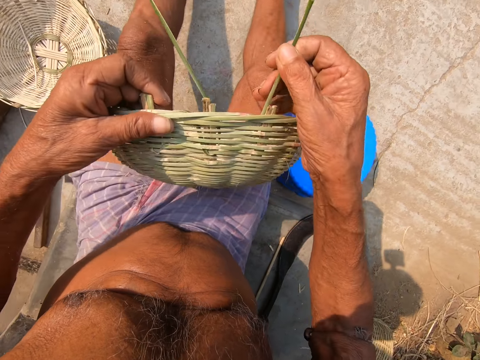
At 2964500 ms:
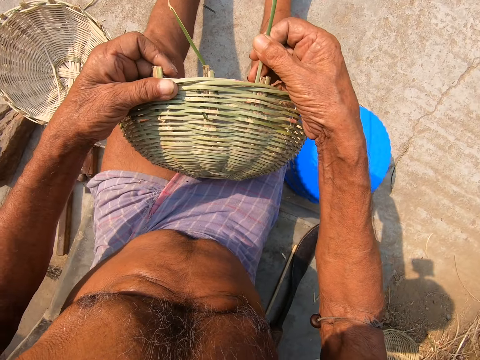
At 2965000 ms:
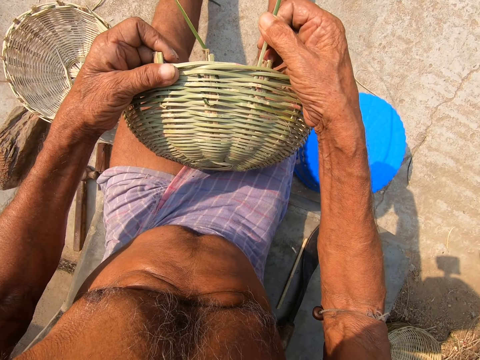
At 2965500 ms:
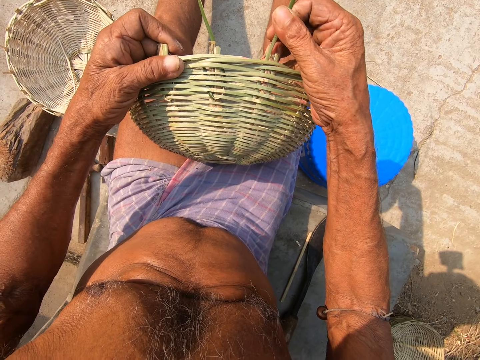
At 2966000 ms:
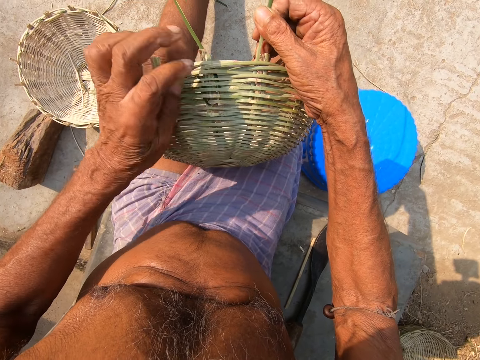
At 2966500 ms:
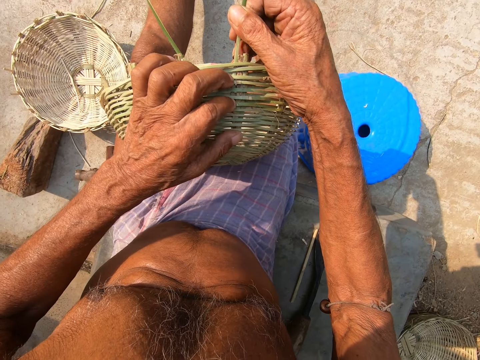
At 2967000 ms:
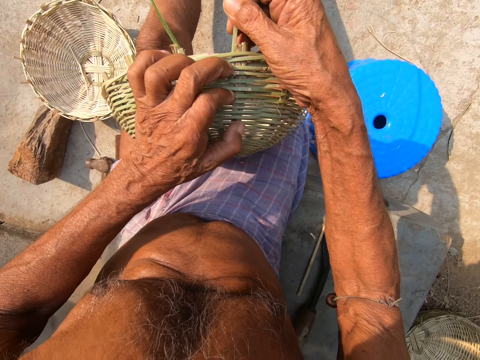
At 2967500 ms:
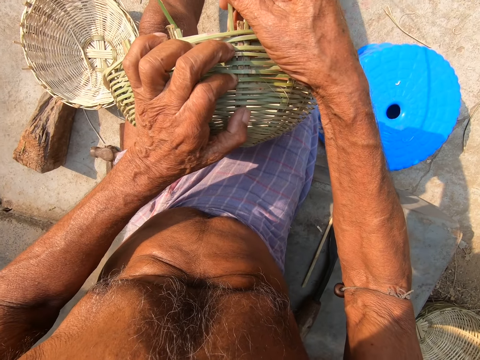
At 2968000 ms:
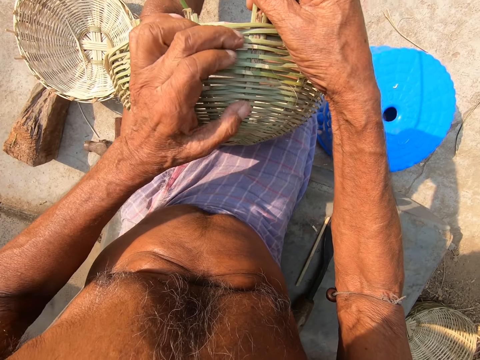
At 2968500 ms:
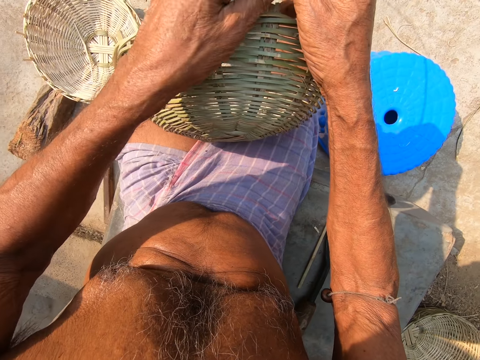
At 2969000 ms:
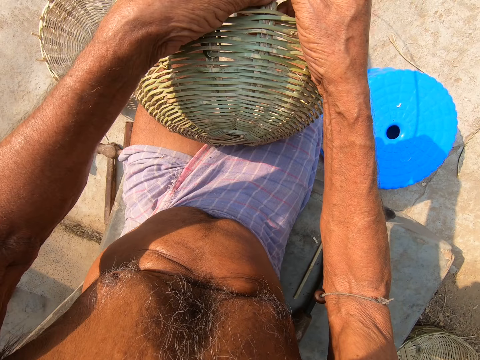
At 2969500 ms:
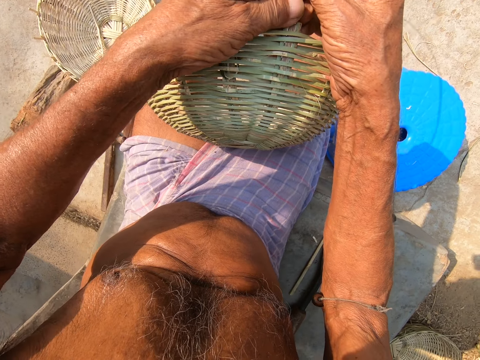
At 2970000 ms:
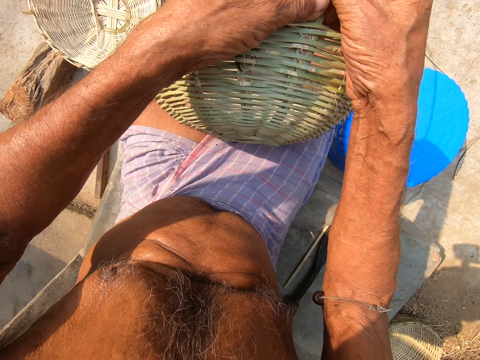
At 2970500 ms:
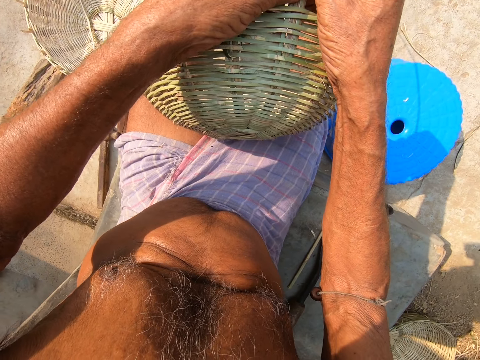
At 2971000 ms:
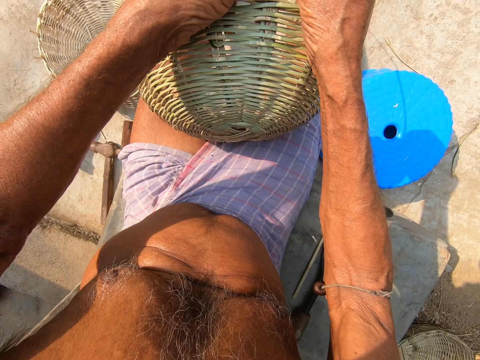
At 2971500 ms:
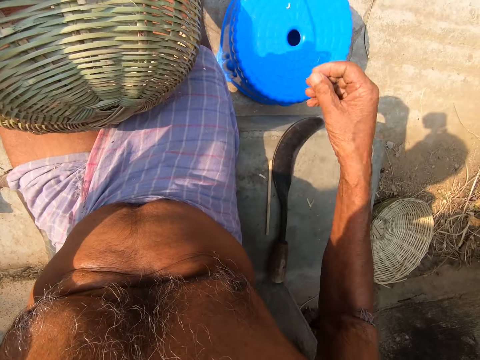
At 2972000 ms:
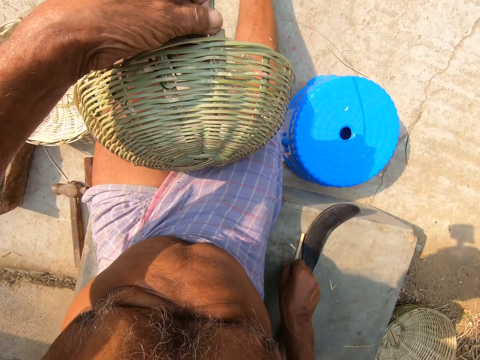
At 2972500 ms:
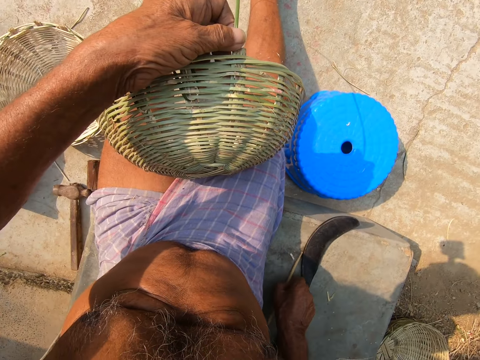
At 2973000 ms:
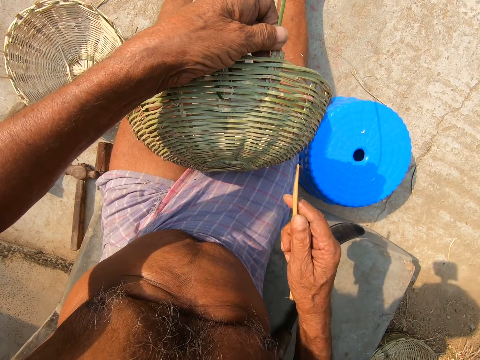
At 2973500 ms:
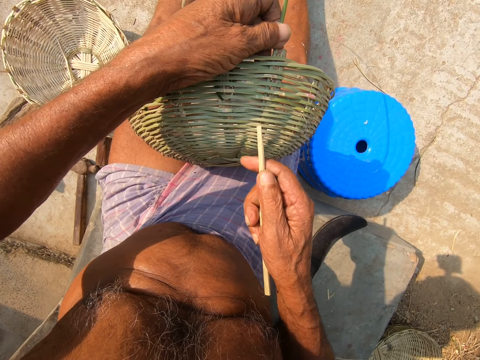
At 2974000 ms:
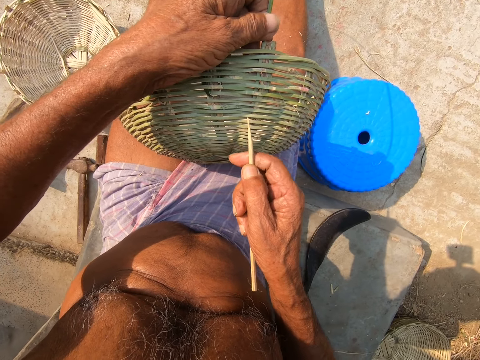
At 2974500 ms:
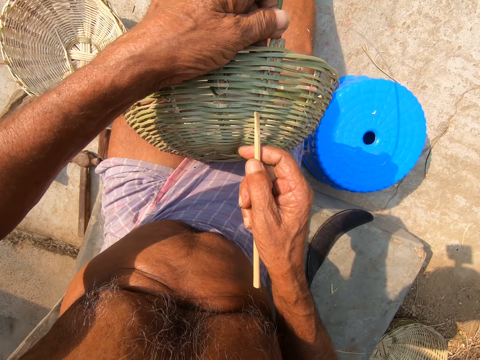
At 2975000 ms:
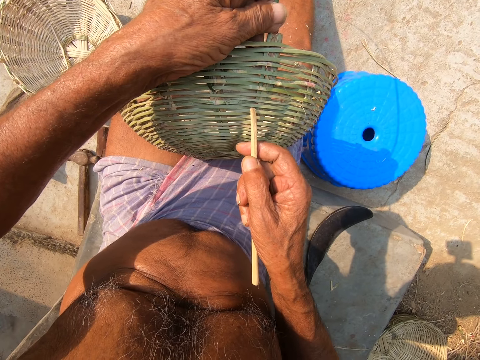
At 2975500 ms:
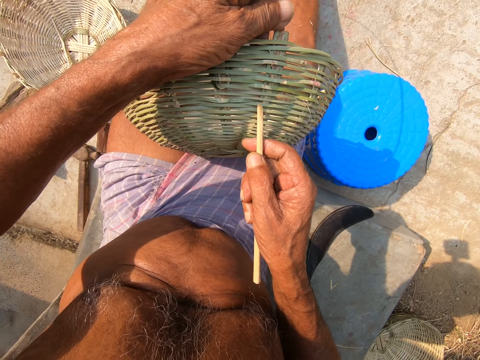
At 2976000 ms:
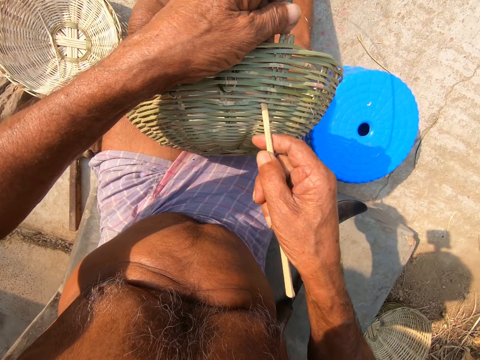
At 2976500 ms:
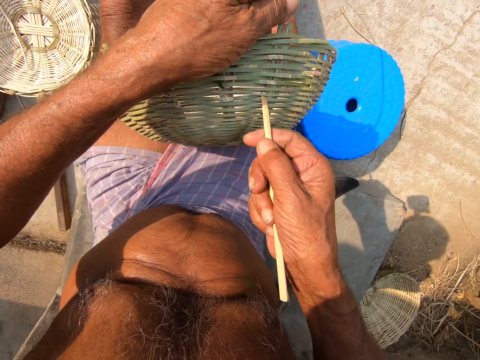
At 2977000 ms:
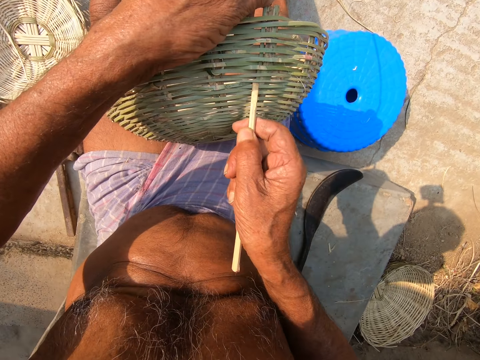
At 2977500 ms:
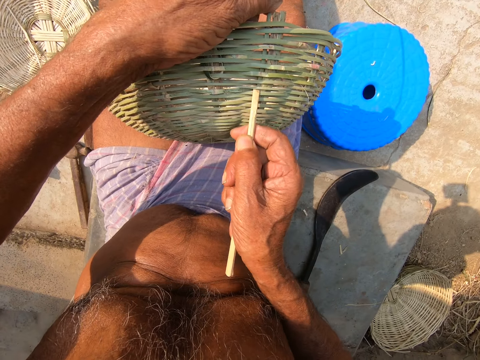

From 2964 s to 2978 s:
The camera wearer picks a wooden stick from a concrete slab with his right hand. He expands the basket with the stick in his right hand. He presses the reed.

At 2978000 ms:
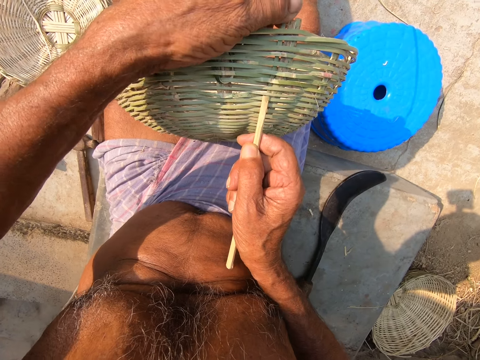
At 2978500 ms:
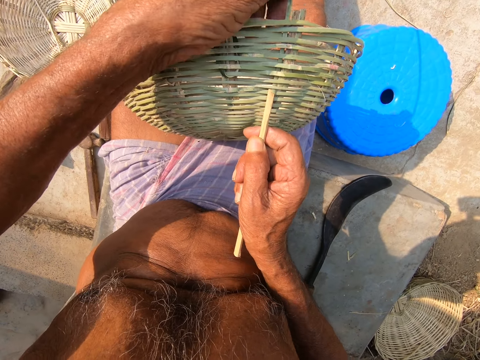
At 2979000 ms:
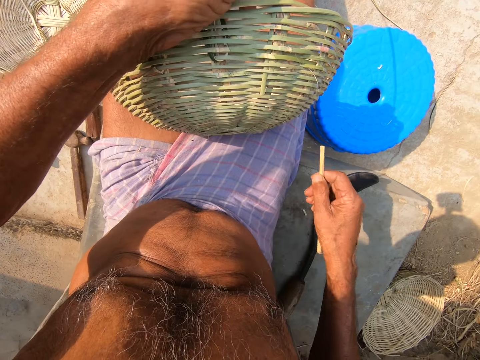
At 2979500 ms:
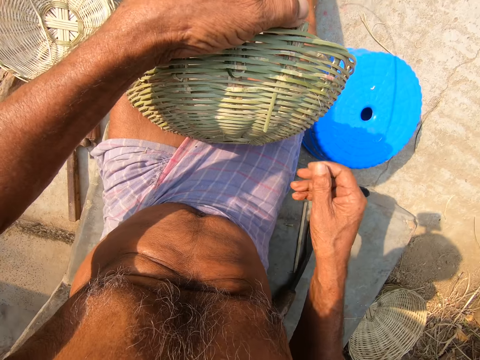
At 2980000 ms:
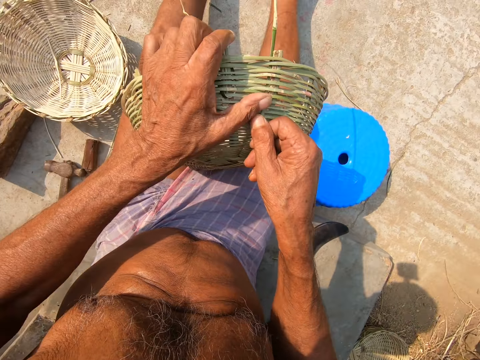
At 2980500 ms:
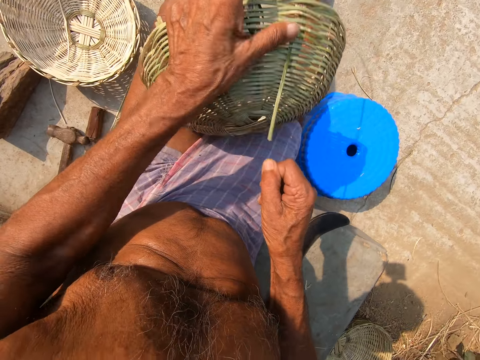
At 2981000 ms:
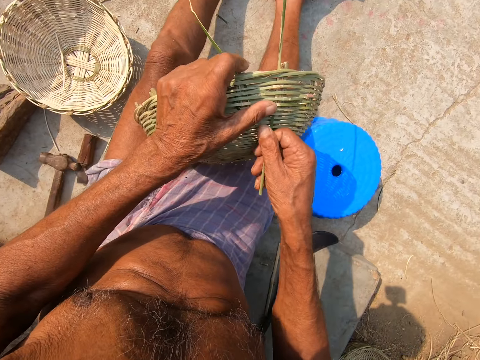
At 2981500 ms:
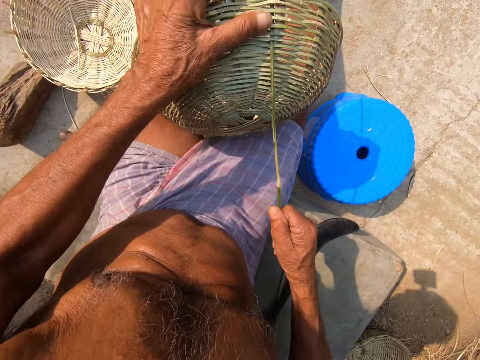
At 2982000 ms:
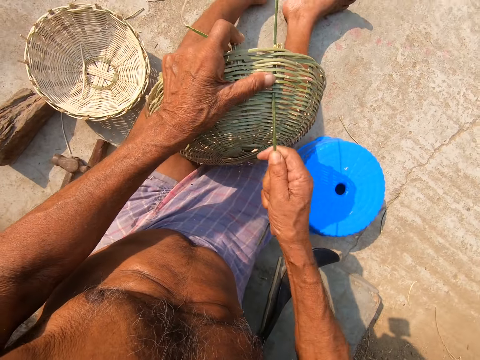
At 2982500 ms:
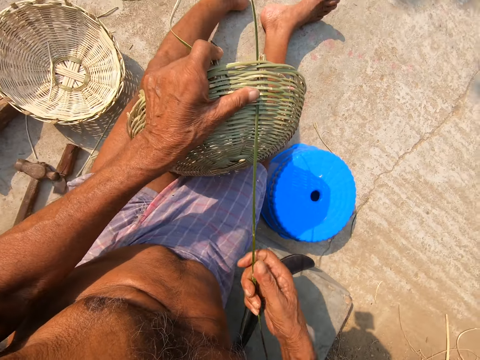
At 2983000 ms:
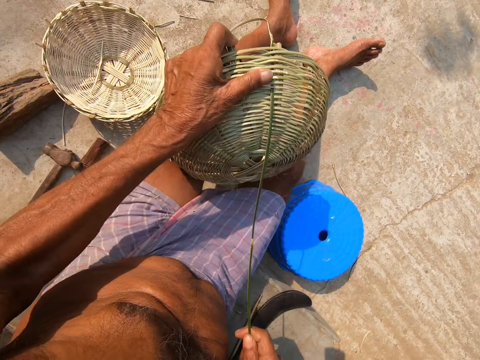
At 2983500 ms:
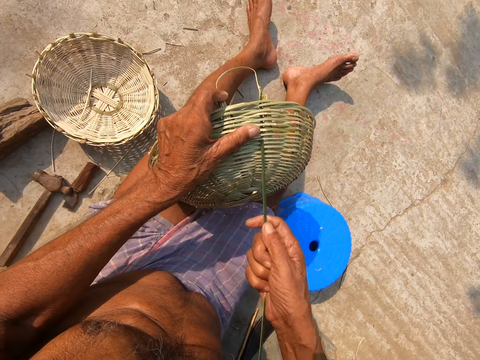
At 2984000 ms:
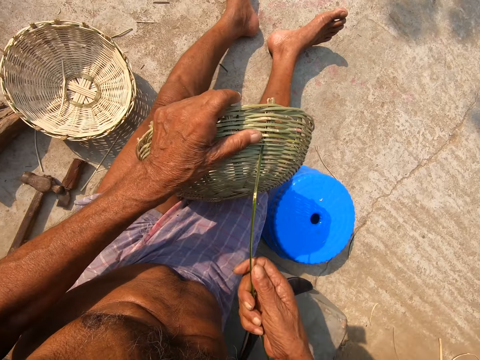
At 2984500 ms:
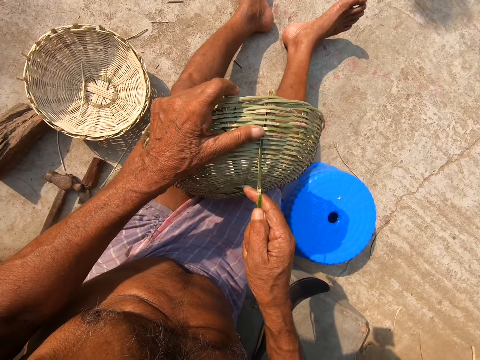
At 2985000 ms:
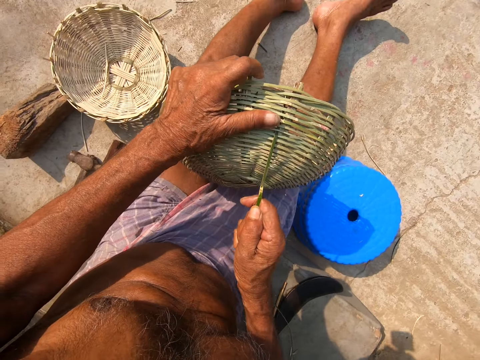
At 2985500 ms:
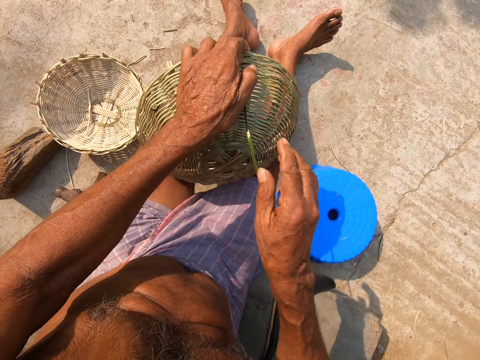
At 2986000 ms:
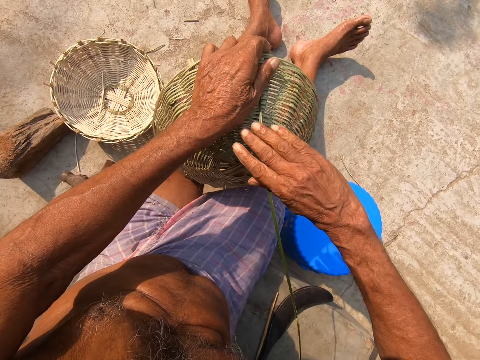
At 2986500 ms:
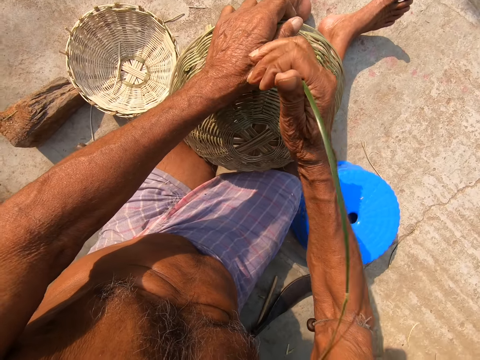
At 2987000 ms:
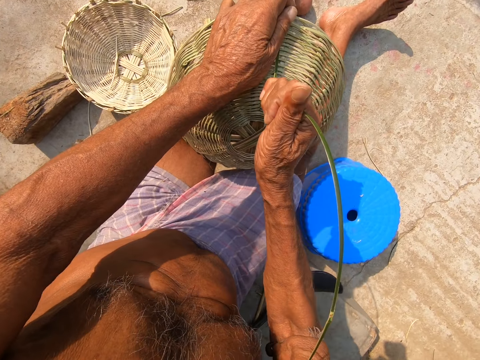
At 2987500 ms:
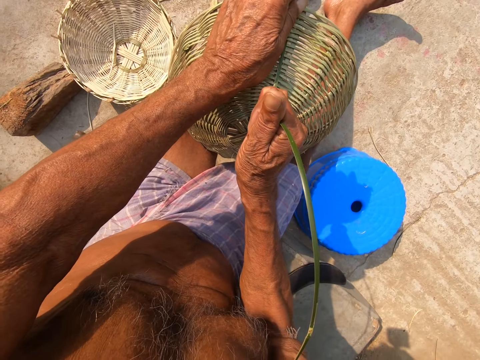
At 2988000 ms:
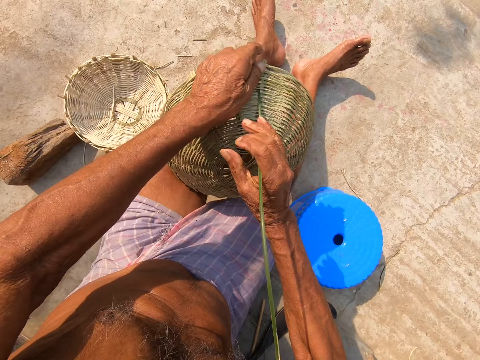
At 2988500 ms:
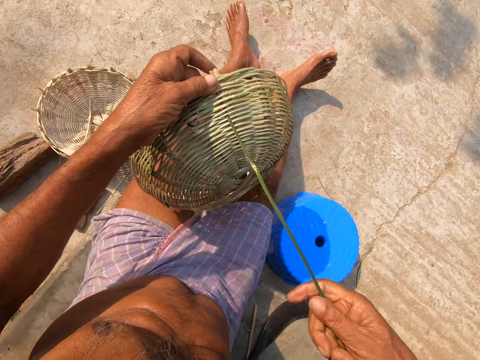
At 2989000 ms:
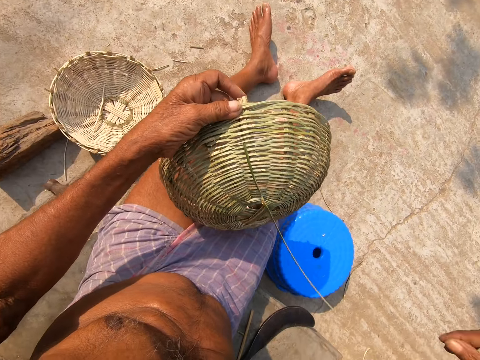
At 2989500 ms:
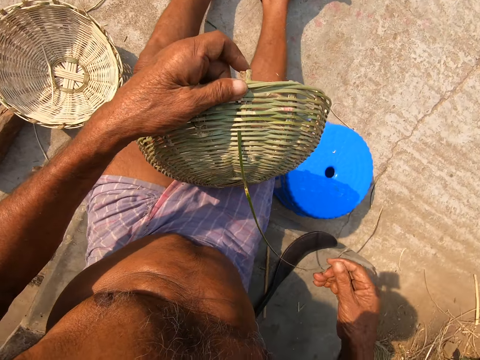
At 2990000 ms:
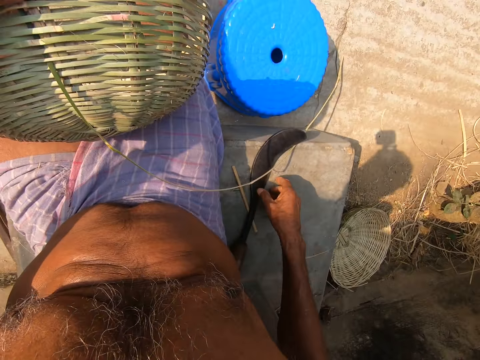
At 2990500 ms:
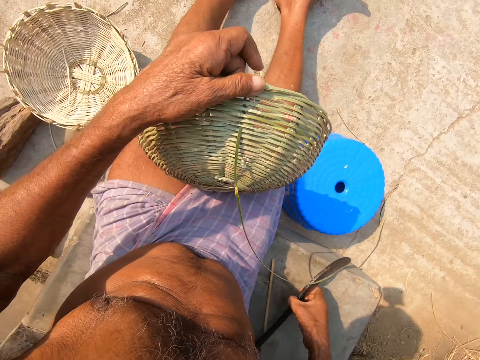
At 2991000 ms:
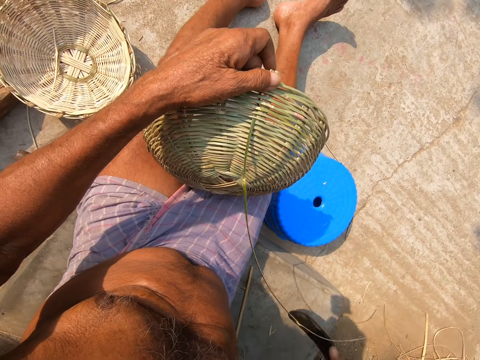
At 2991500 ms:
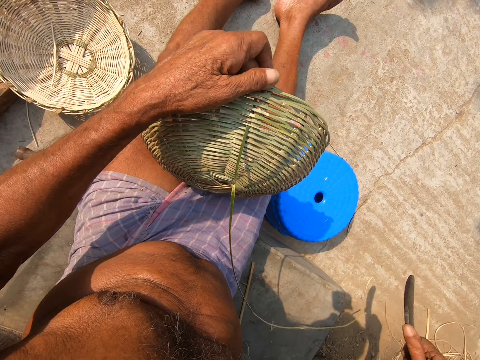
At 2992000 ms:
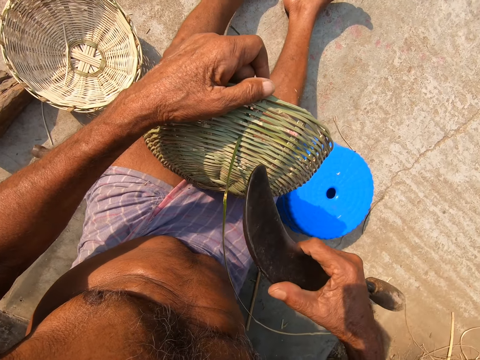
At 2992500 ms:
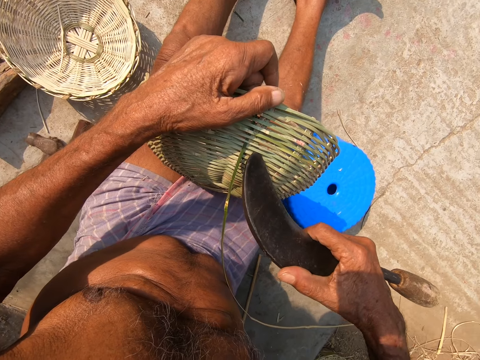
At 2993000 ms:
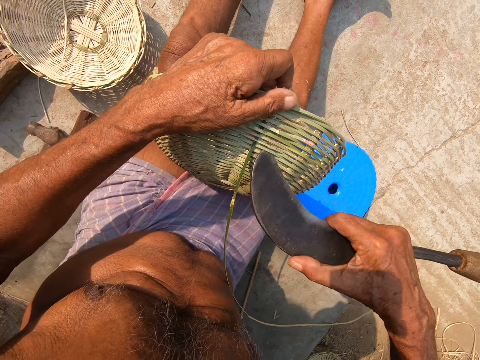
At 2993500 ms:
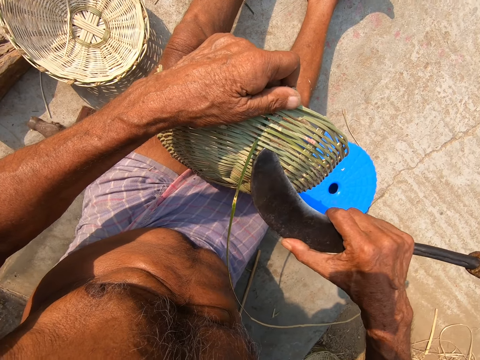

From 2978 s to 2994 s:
The camera wearer drops the stick on the concrete slab with his right hand. He weaves the basket with the bamboo twig with both hands. He picks a sickle or machete from the concrete slab with his right hand. He expands the basket with the sickle in his right hand. He pulls the reed with the machete.
